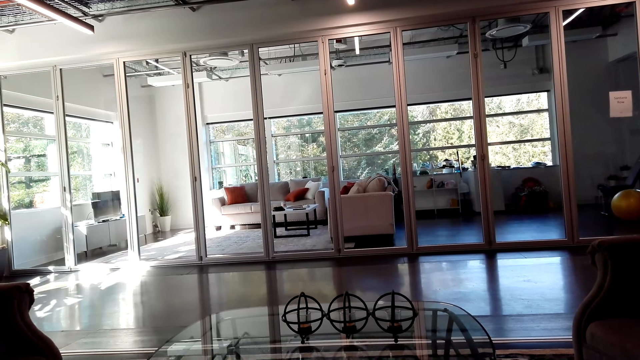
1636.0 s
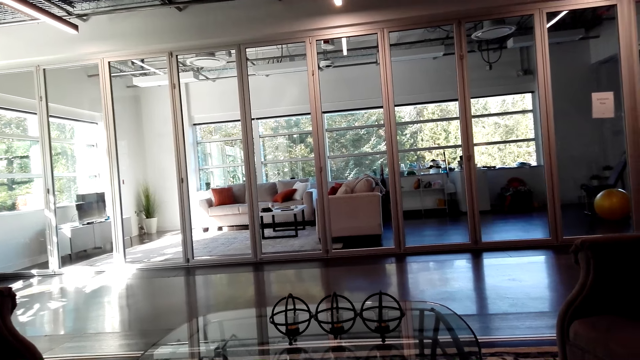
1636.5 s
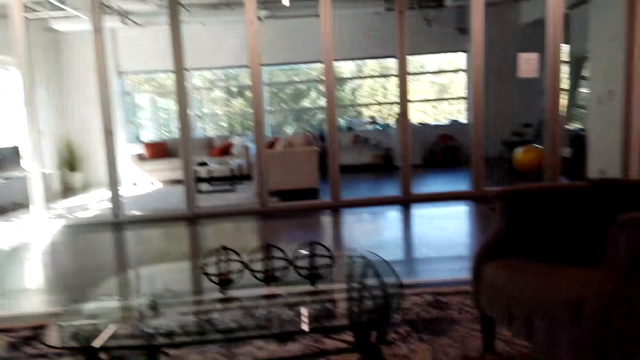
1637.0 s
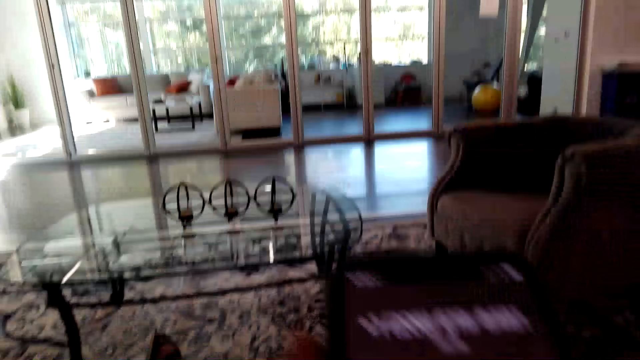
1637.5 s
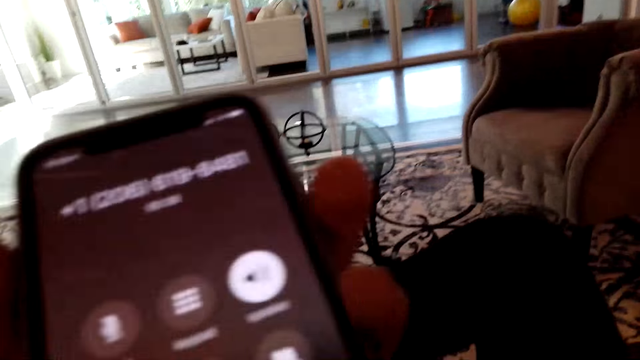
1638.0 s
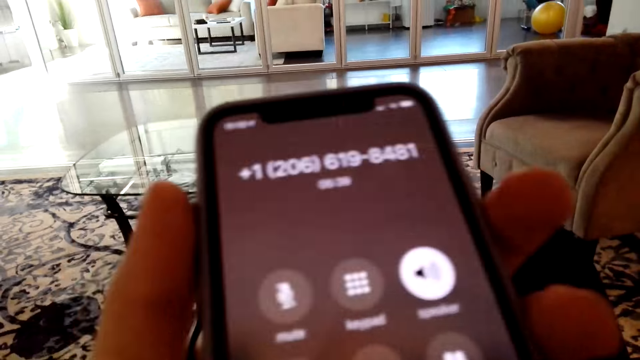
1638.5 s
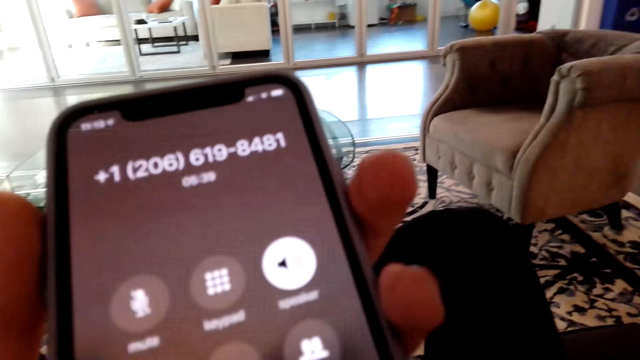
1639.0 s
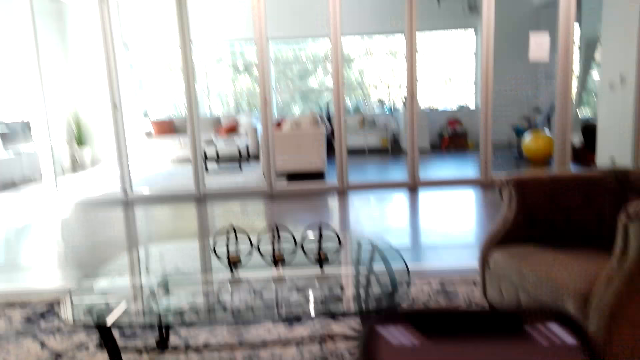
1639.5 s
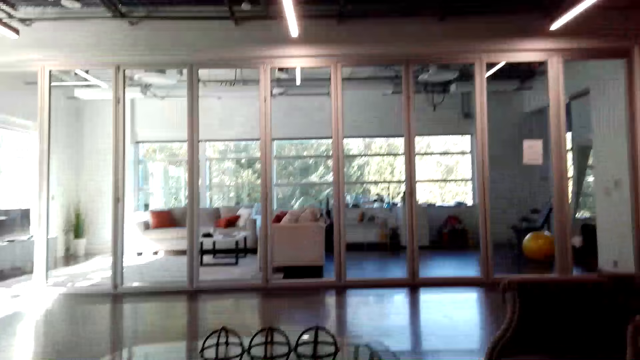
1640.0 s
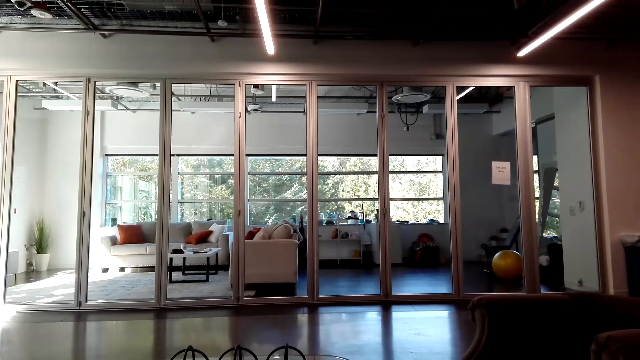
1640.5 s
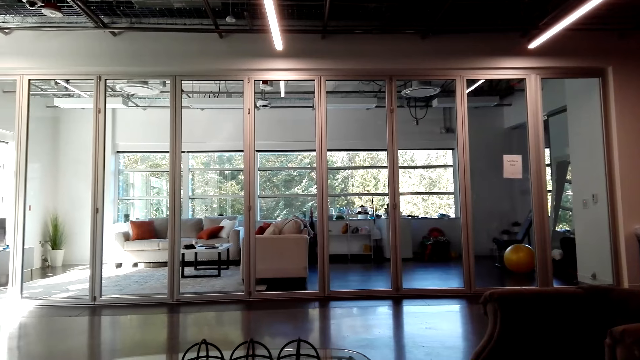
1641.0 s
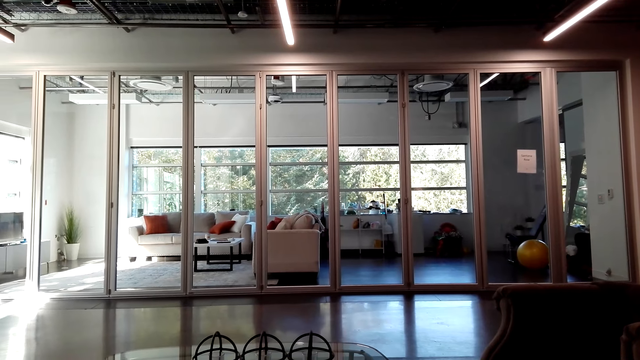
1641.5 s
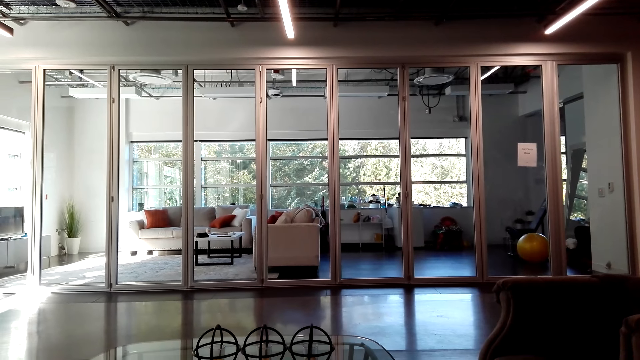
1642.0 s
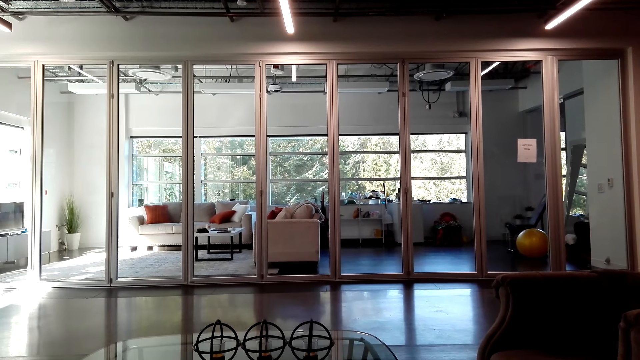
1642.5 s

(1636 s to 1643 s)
The camera wearer uses the phone.

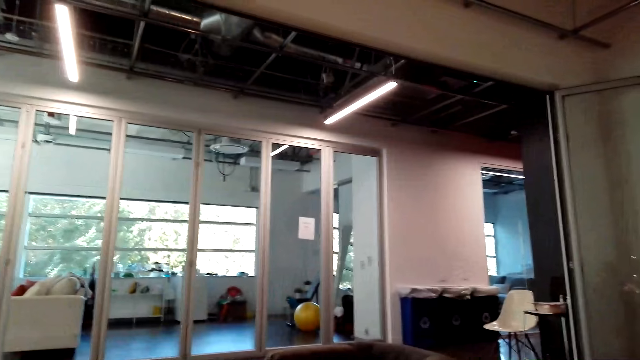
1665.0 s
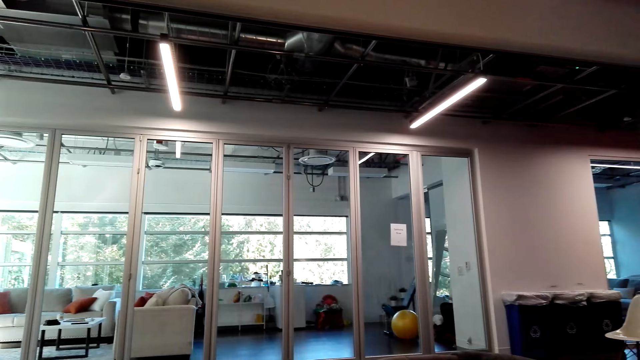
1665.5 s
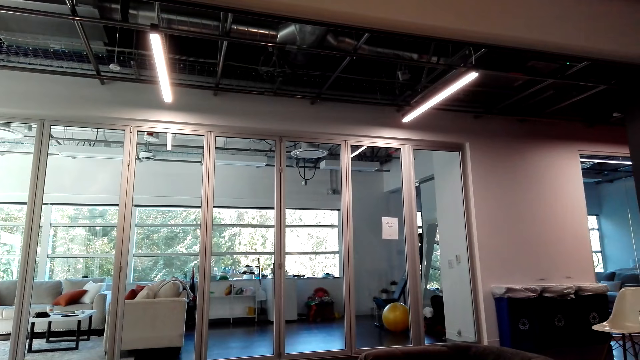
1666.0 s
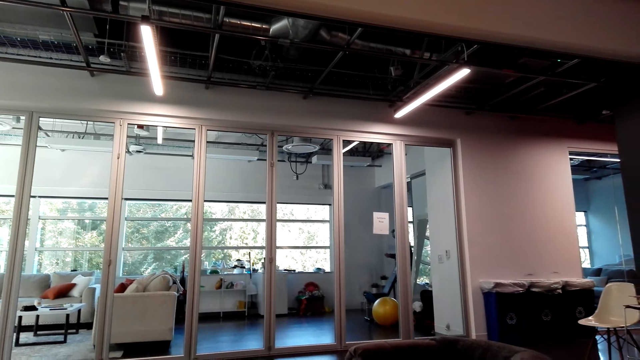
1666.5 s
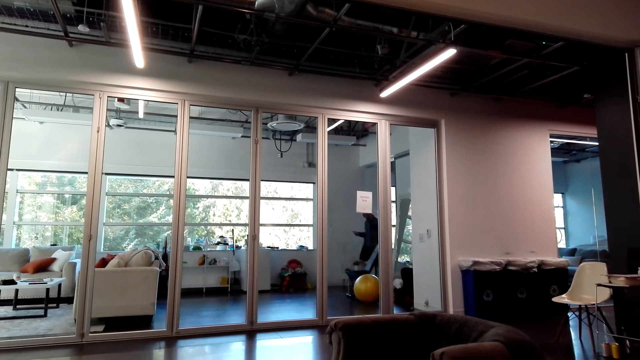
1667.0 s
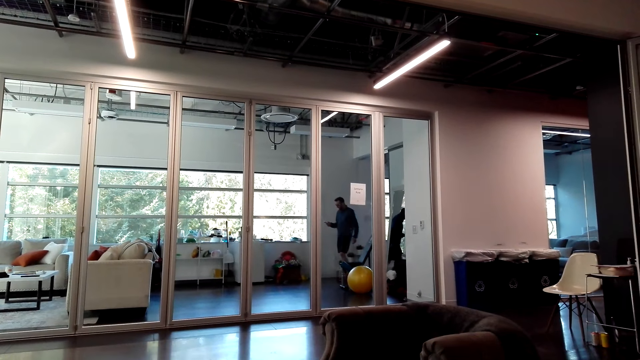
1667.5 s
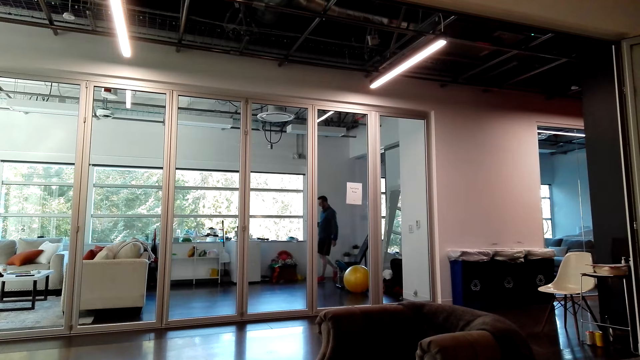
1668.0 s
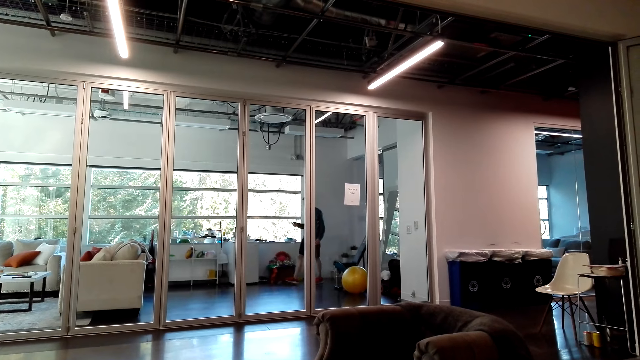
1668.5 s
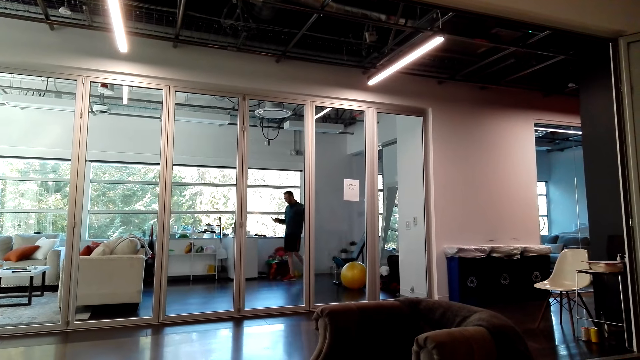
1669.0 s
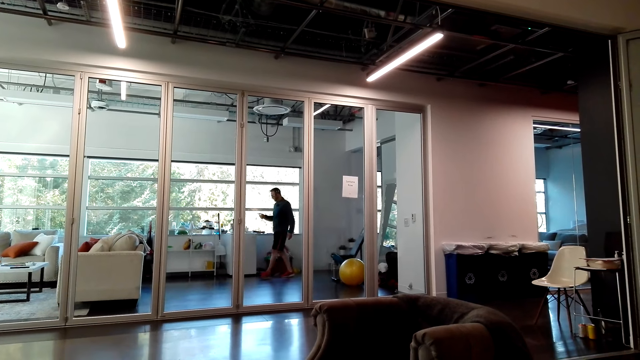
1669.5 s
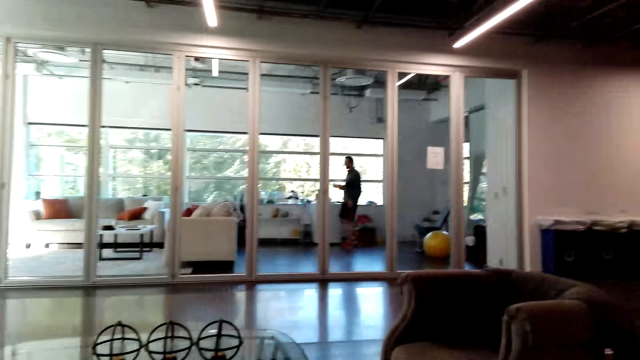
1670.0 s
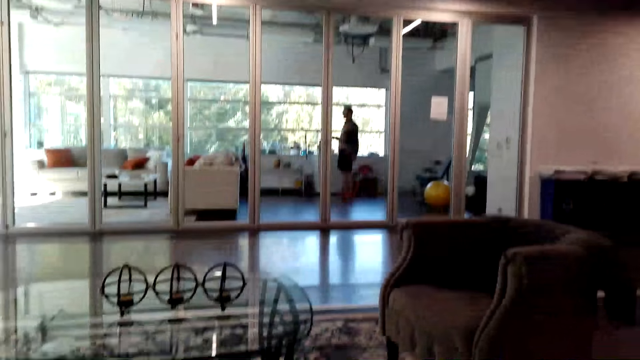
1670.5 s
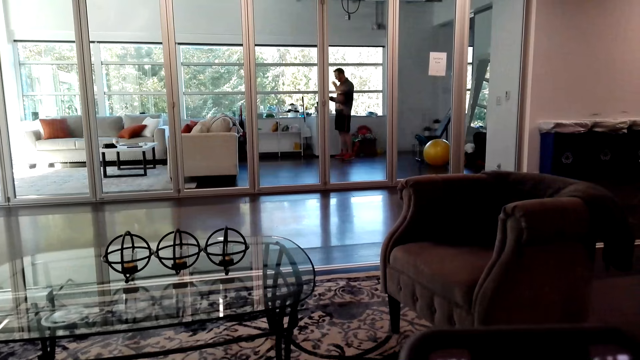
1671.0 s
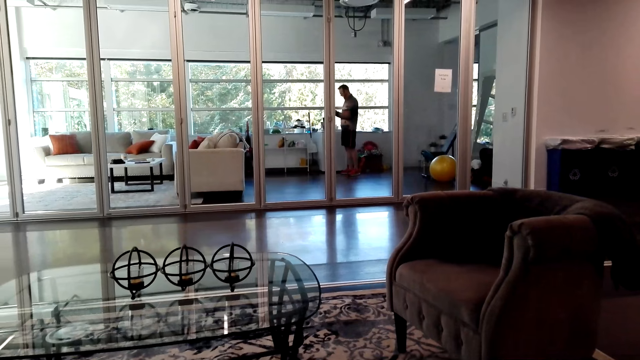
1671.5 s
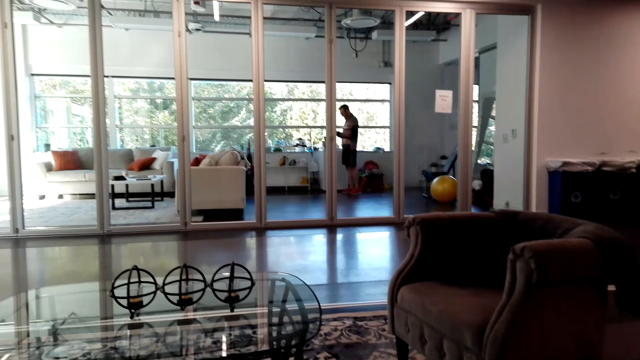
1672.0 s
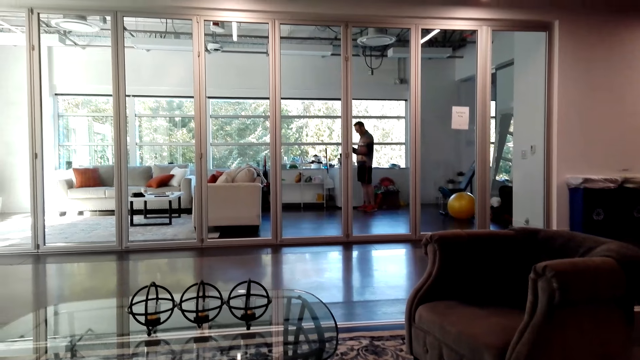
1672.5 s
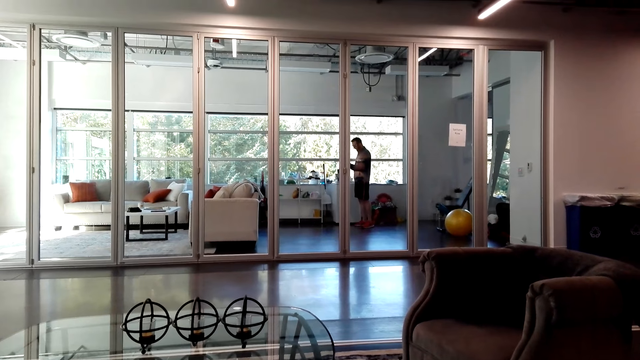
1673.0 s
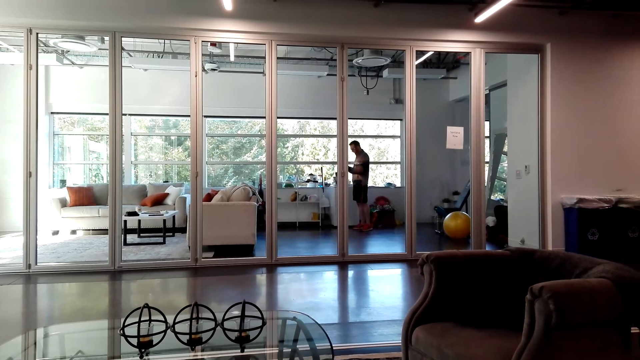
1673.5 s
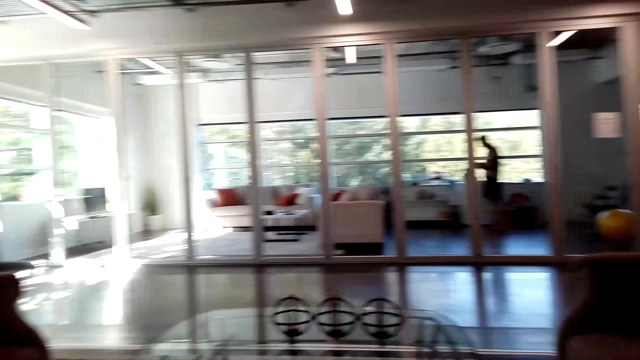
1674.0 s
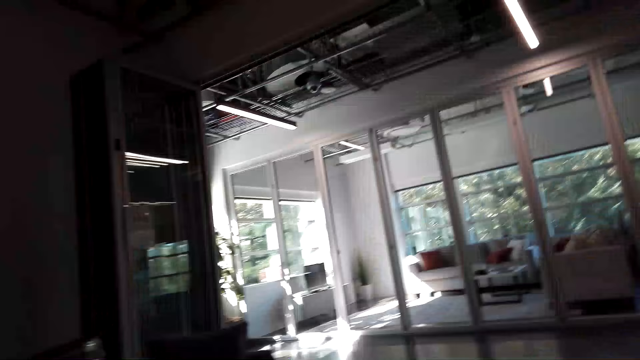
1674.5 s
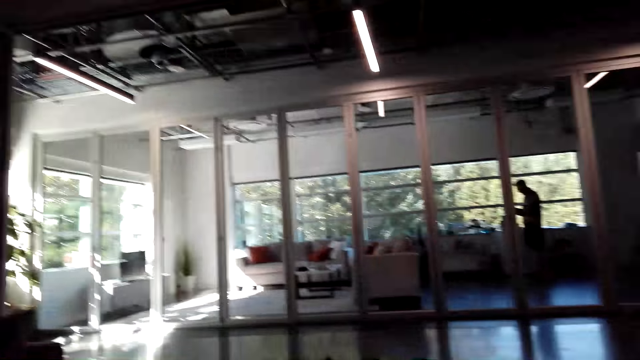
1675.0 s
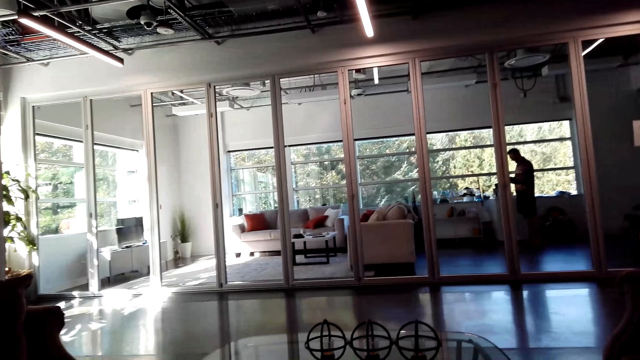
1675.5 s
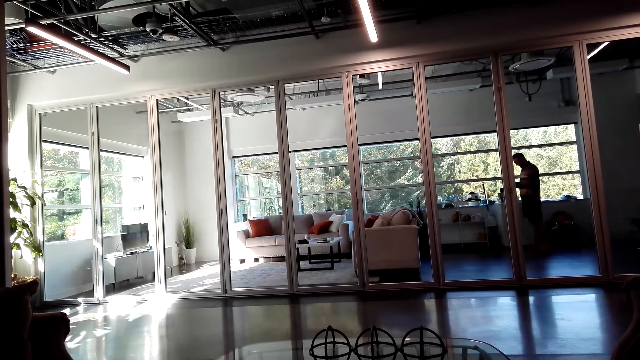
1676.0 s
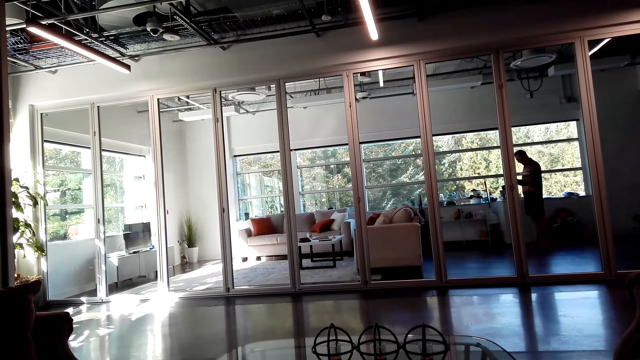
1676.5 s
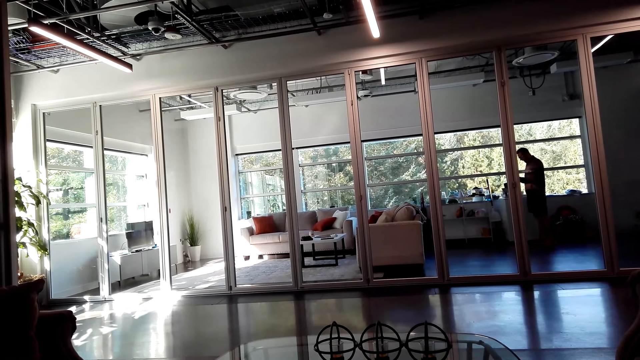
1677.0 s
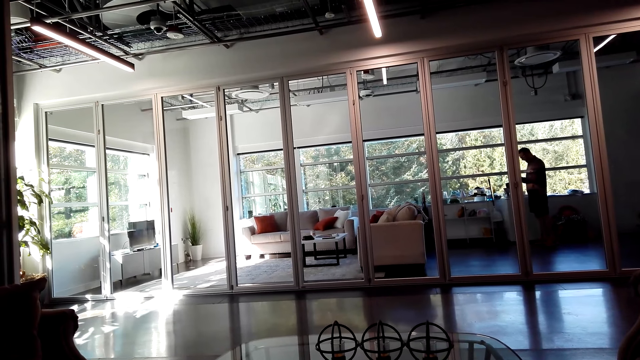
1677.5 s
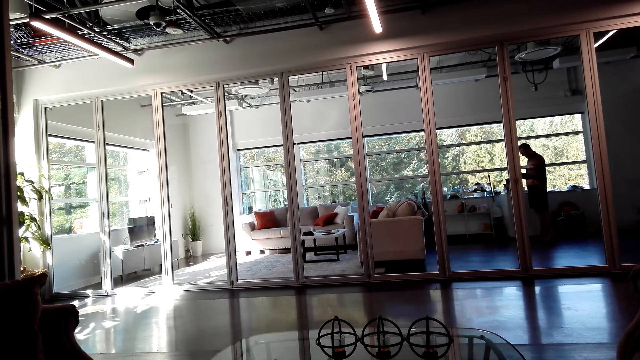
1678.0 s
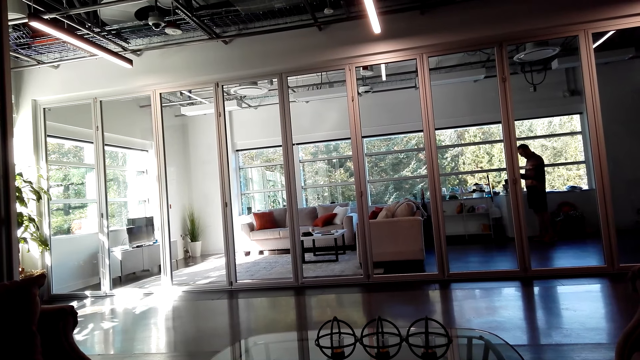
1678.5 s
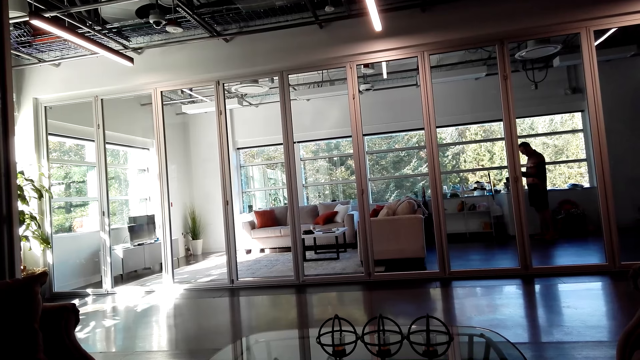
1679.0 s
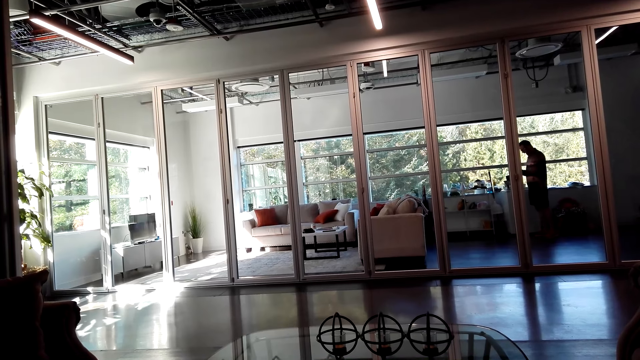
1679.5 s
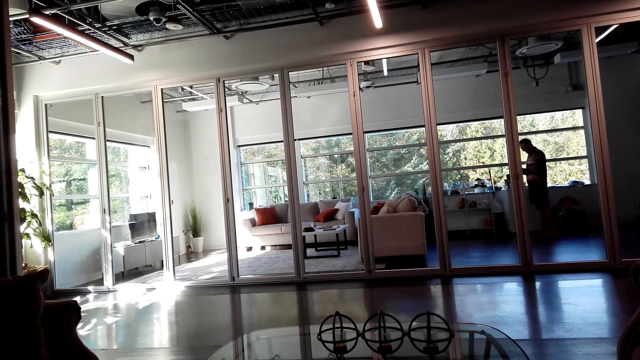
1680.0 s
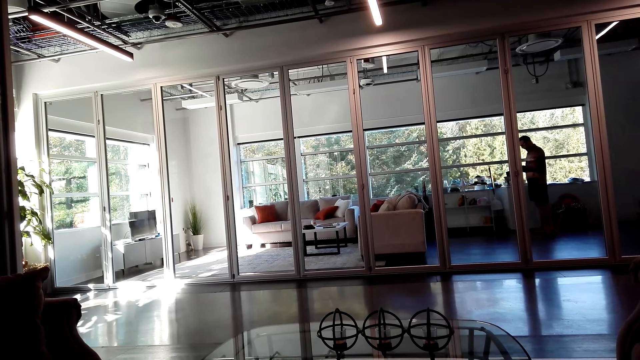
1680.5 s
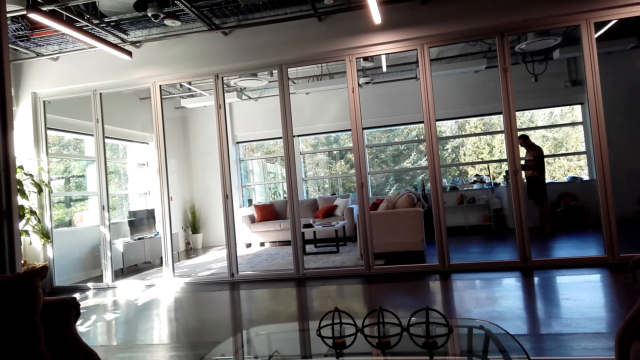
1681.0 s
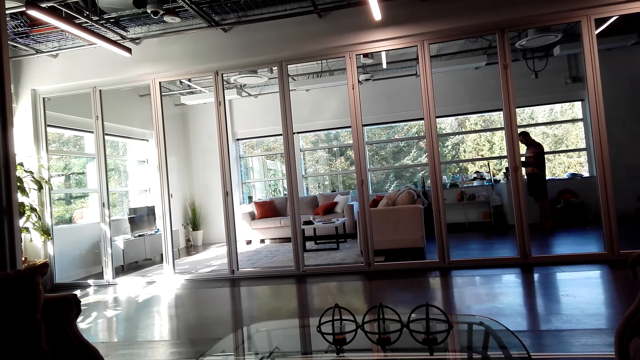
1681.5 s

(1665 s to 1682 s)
The camera wearer walks in.
